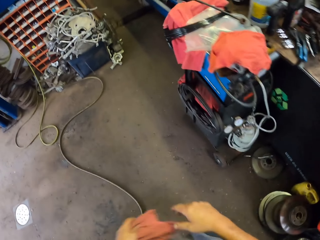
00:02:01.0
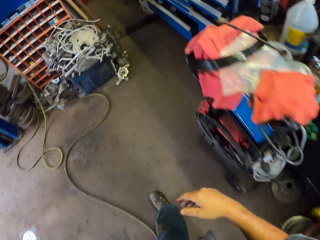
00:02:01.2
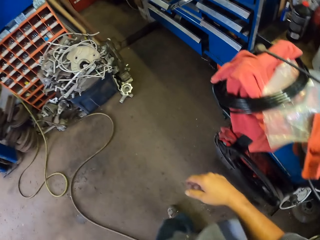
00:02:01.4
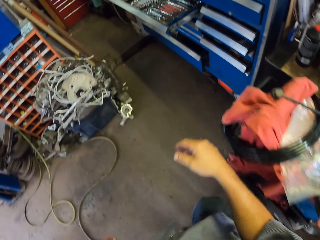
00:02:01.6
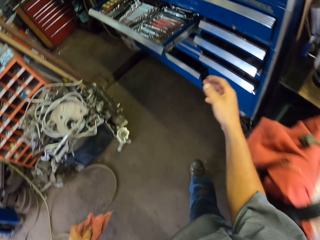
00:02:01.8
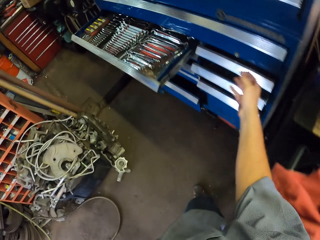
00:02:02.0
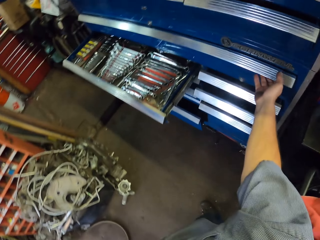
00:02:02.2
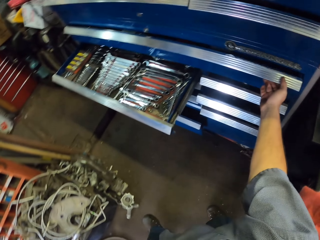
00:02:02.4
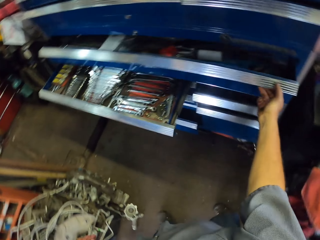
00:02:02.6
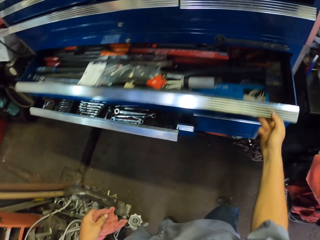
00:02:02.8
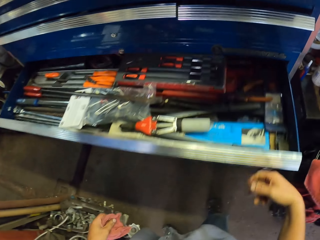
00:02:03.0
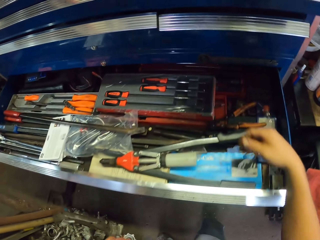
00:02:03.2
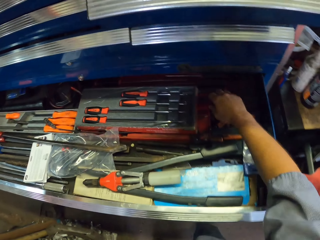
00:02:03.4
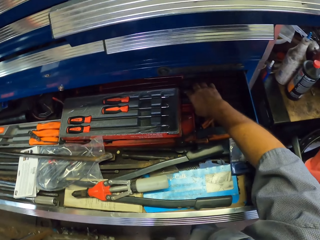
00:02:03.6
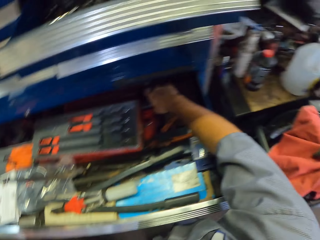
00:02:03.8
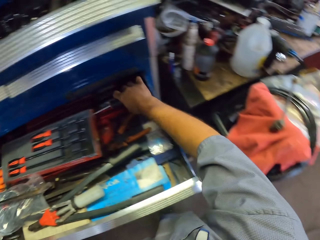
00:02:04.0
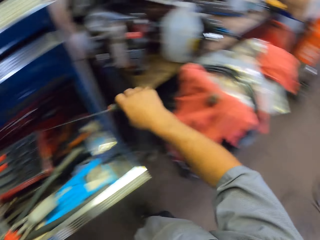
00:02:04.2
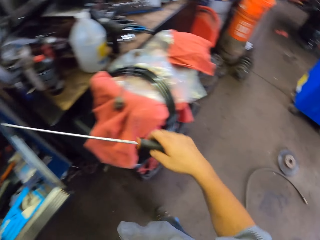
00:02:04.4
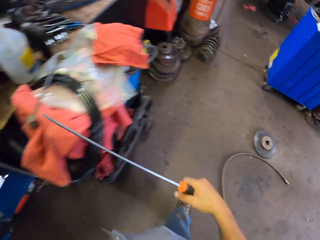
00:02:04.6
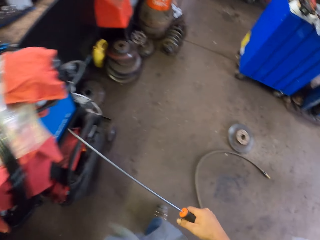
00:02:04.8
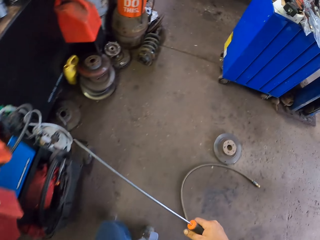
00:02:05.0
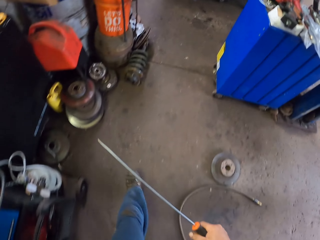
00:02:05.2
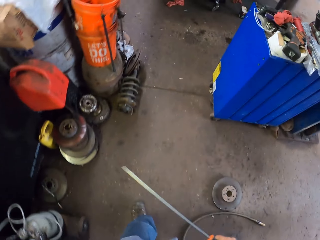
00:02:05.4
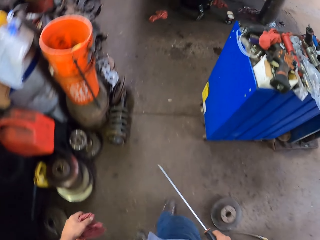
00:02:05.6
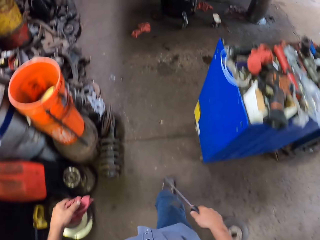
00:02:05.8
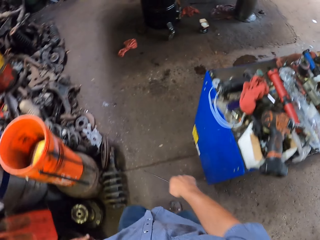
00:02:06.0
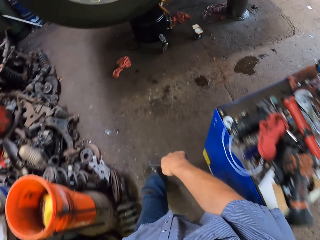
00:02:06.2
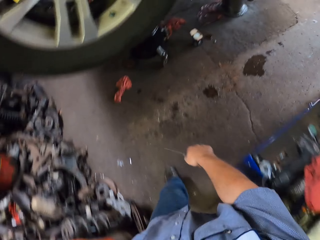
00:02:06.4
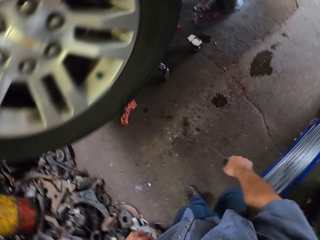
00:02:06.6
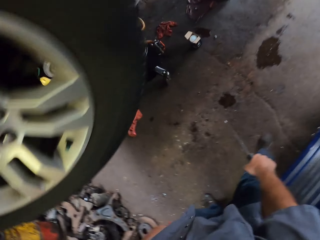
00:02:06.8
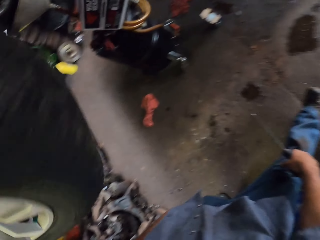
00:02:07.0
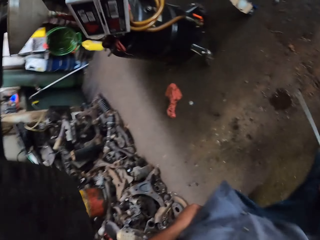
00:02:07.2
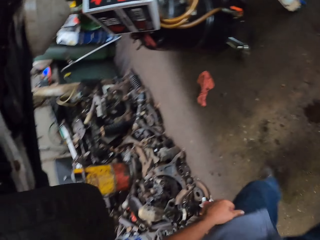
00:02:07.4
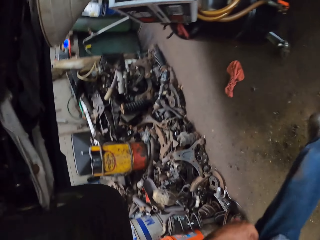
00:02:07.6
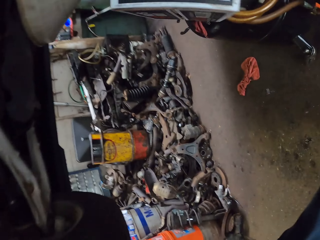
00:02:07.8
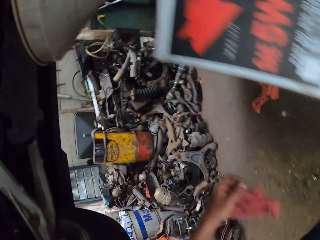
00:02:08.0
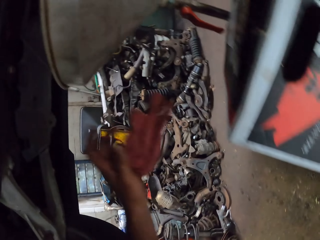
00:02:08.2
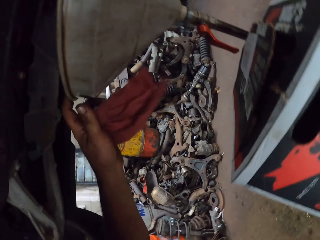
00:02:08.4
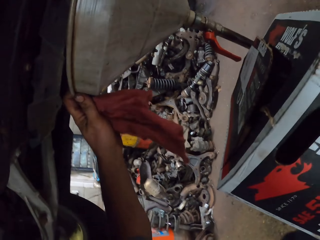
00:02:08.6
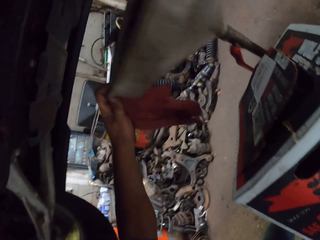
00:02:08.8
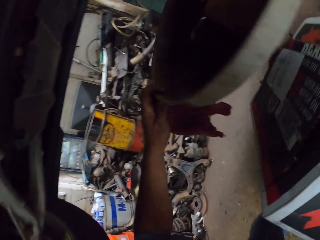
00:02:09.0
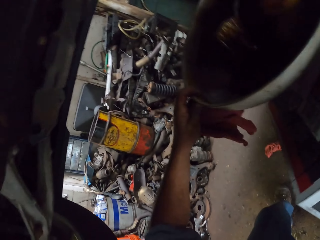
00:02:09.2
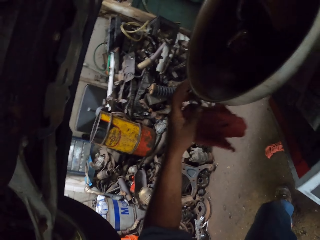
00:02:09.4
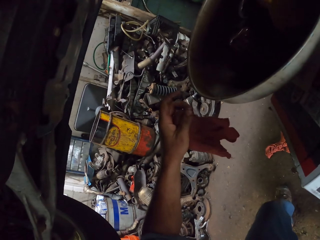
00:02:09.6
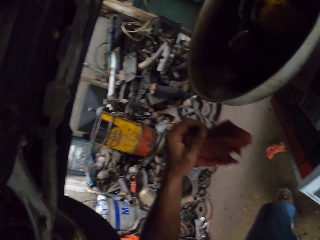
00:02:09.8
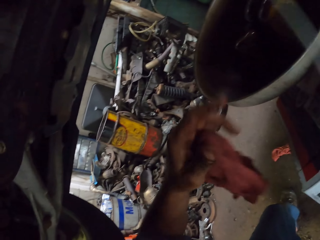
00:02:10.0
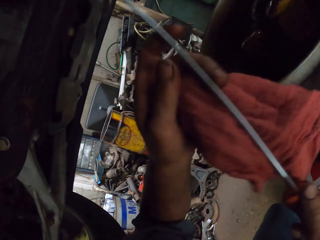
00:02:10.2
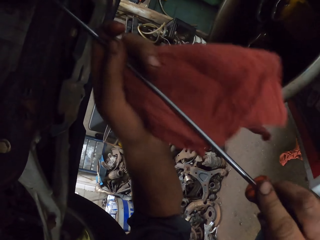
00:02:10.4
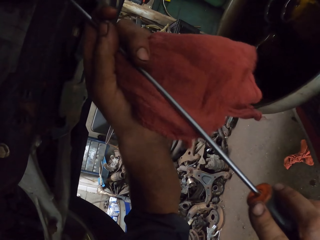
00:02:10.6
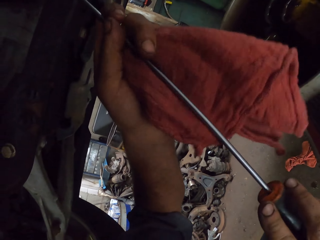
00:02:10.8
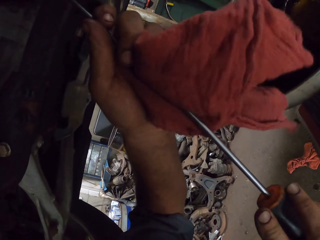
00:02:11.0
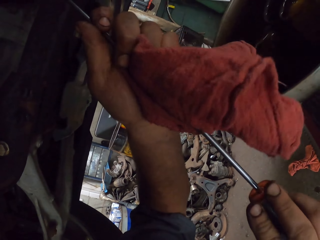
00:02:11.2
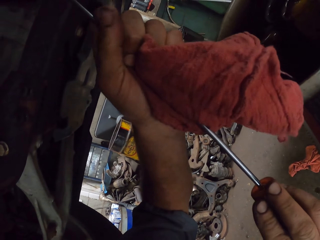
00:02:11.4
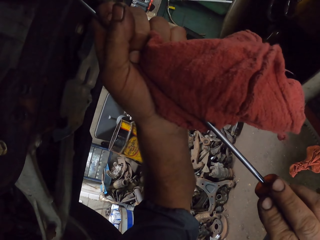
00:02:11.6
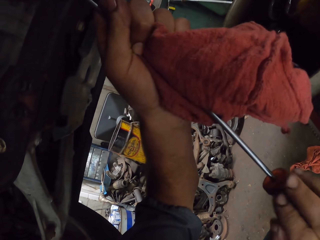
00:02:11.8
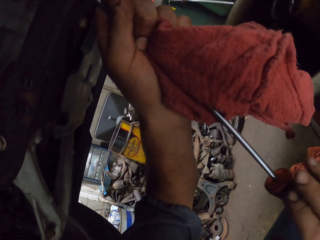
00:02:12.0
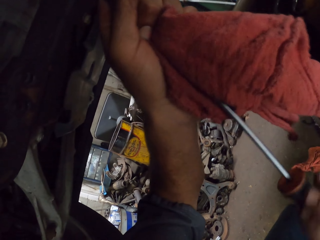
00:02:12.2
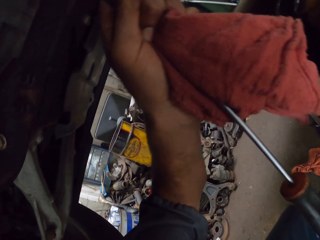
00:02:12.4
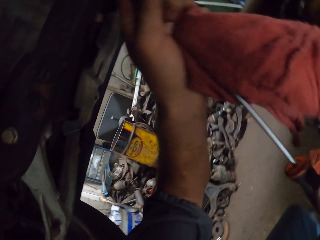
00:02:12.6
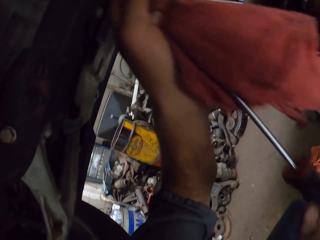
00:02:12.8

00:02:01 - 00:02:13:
The camera wearer pulls the drawer. They open the tool box. They pick up the screwdriver. They walk towards the car. They push the oil drain tank. They adjust the bowl. They use the screwdriver on the vehicle. They loosen a nut.

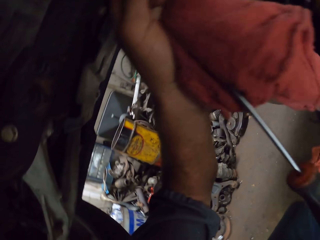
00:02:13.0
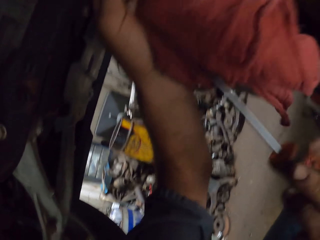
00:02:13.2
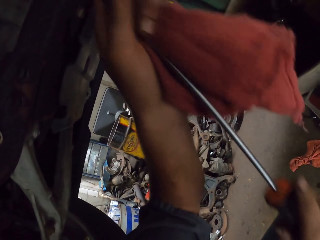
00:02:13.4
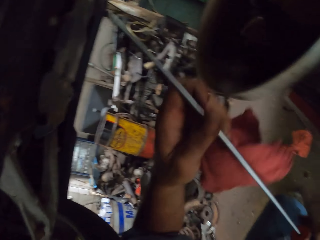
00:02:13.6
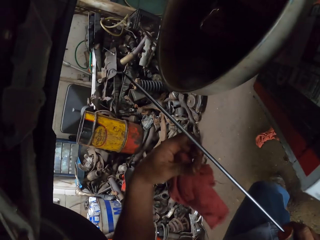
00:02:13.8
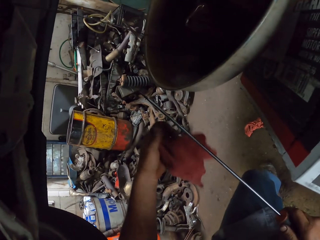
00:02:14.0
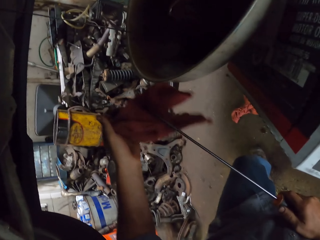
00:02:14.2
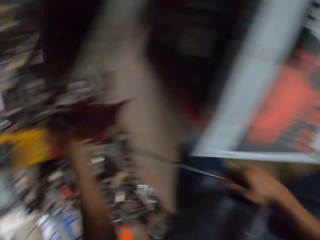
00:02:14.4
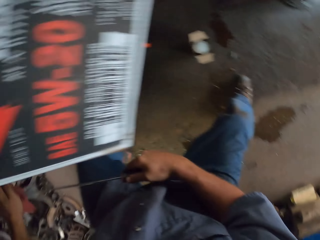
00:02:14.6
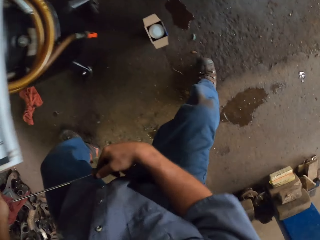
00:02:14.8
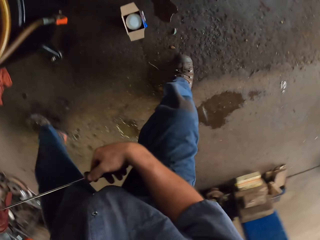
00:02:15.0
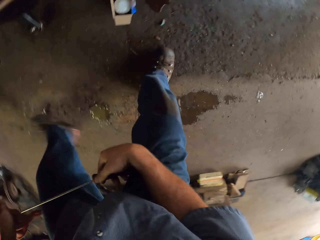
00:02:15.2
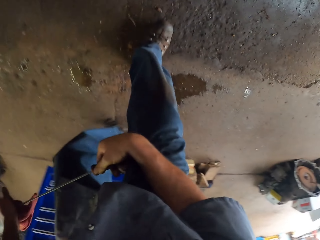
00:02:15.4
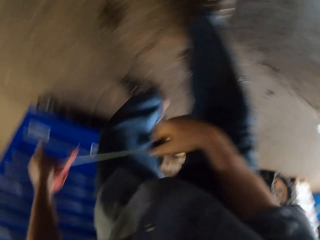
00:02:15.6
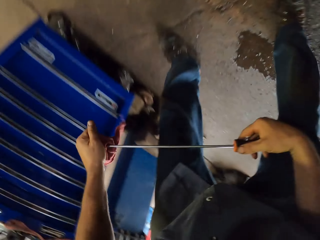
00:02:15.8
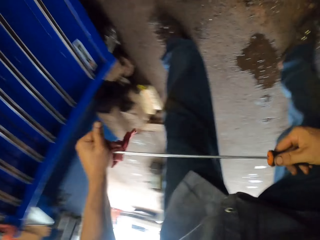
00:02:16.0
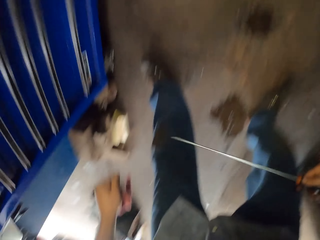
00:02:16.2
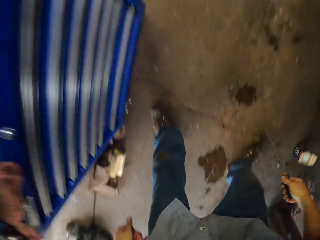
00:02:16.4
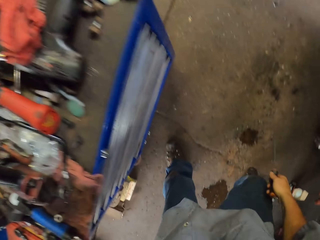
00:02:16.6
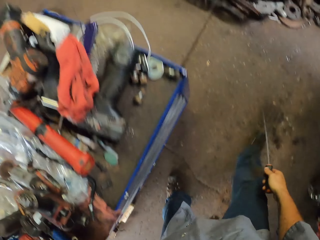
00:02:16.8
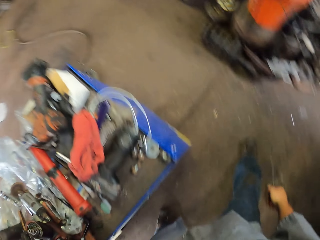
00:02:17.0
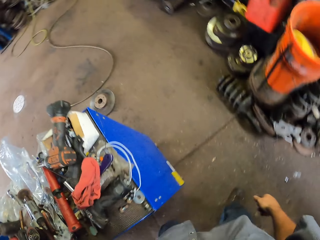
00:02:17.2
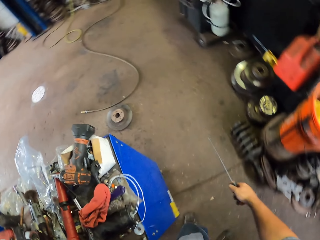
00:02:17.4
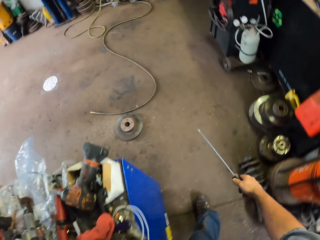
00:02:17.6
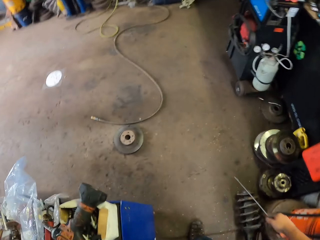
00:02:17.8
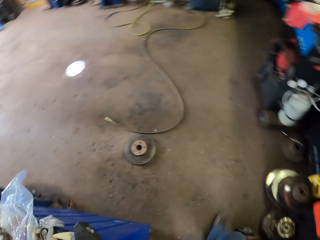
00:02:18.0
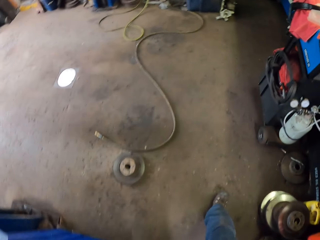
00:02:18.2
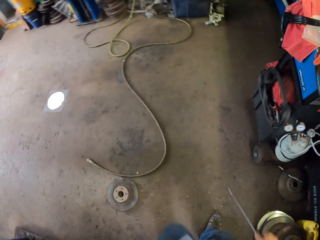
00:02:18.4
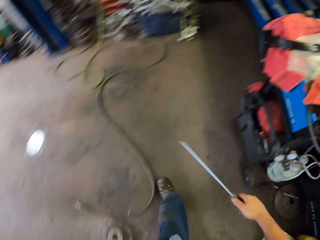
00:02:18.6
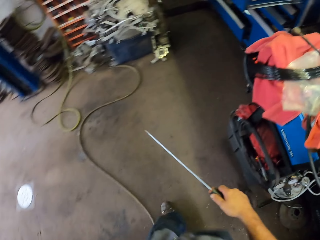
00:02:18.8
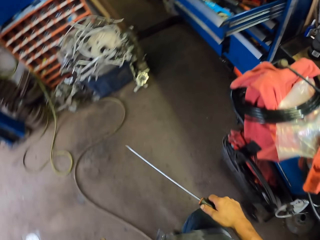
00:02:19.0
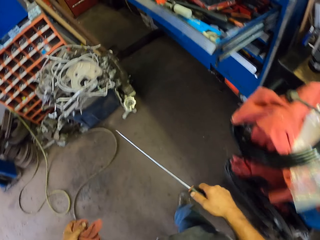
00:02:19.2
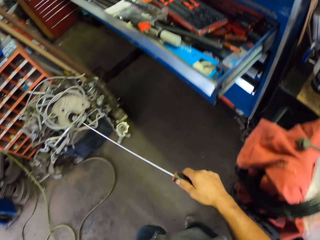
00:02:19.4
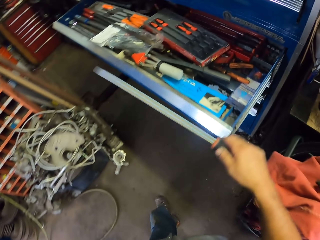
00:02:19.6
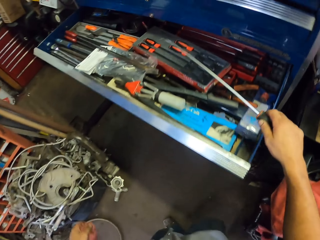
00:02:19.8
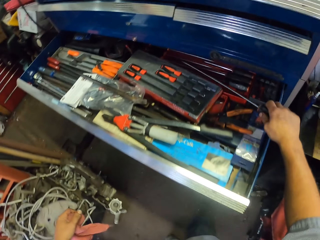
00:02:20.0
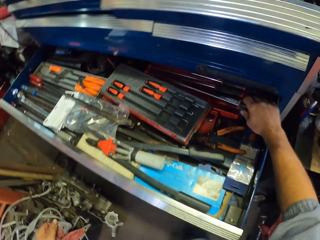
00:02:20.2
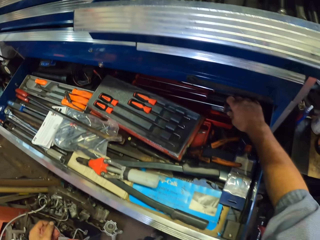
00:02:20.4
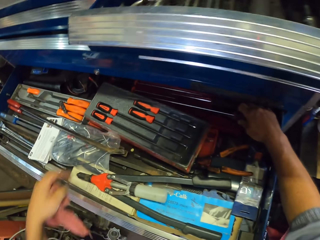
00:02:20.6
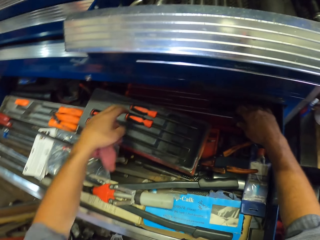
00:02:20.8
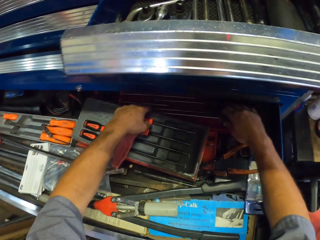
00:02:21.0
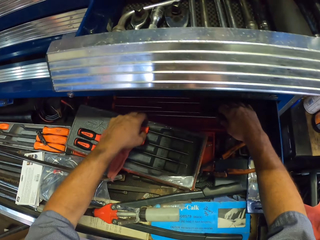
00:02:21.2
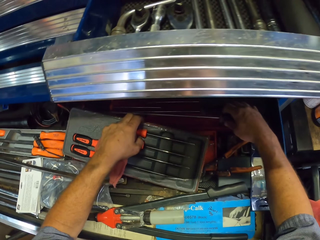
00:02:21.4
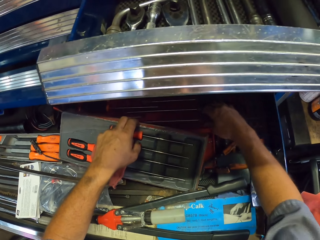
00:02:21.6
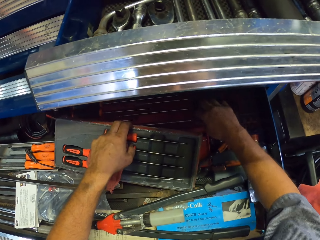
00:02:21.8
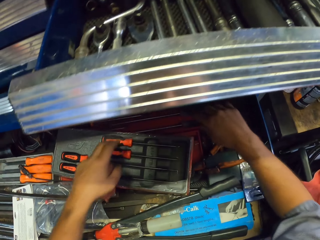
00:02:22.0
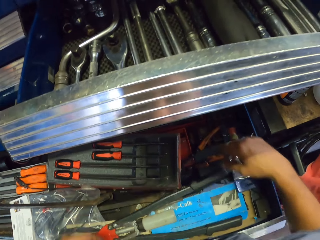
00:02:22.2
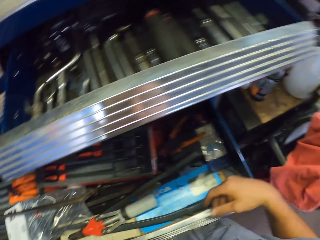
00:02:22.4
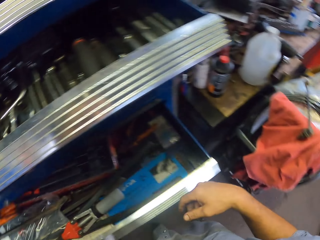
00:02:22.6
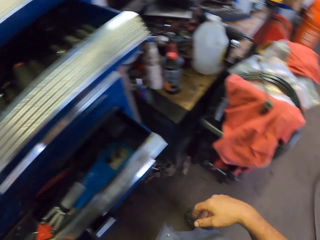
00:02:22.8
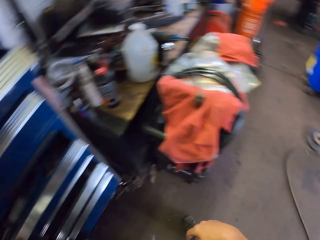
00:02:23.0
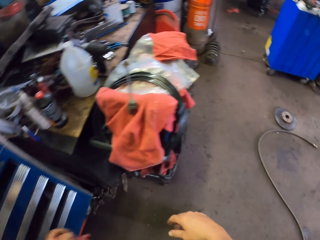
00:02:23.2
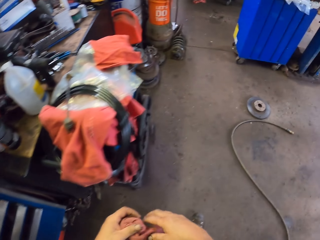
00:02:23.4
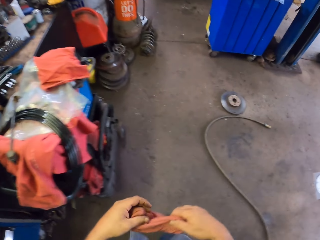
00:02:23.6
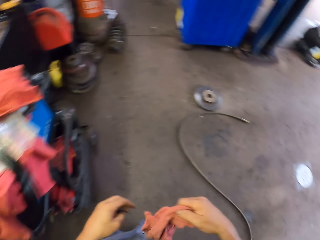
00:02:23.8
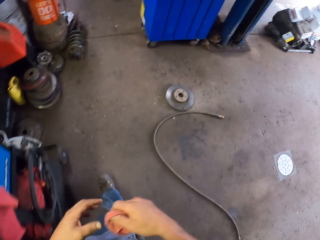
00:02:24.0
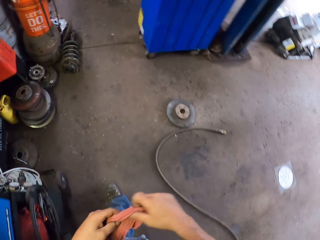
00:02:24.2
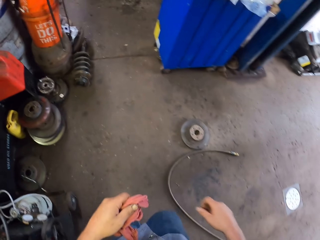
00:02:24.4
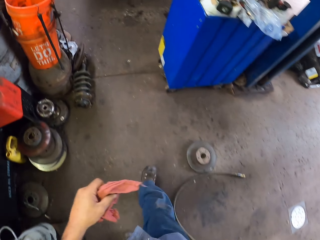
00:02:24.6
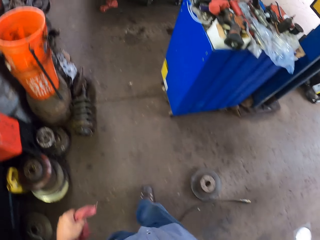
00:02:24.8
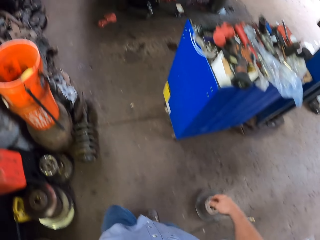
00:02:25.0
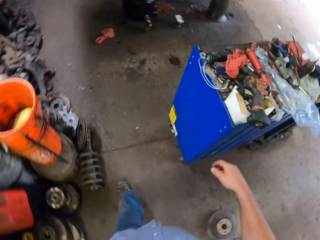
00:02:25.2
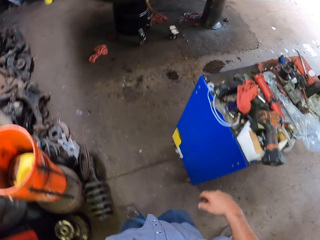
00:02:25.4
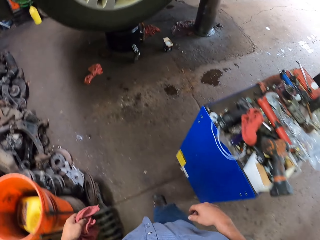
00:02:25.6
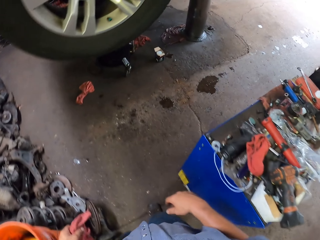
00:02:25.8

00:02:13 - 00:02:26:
The camera wearer wipes the screwdriver. They get out from under the car. They walk to the tool box. They put the screwdriver in the tool box. They close the tool box. They push the drawer. They walk back to the car.
